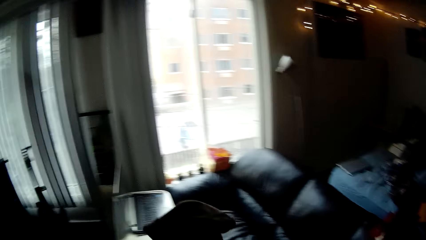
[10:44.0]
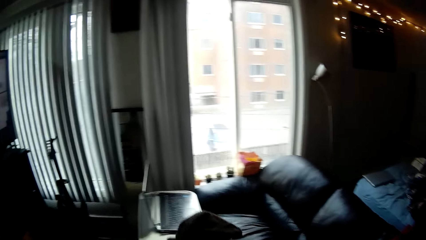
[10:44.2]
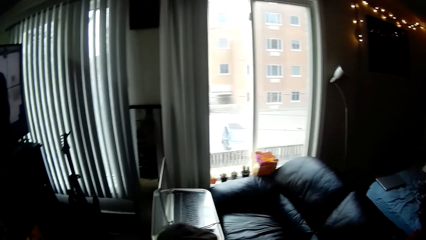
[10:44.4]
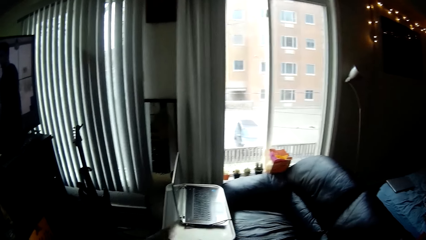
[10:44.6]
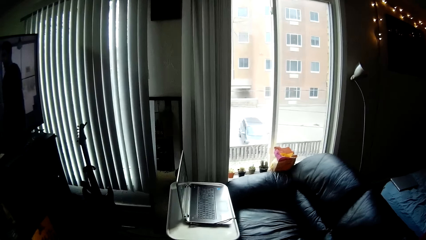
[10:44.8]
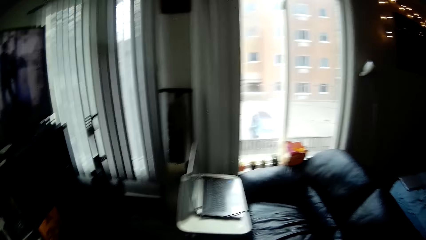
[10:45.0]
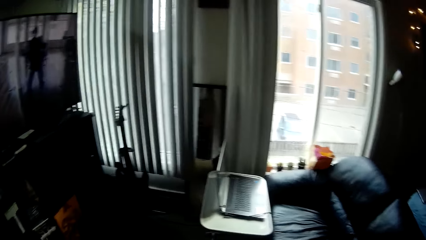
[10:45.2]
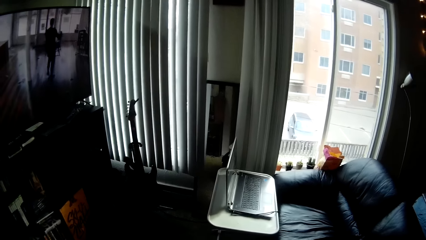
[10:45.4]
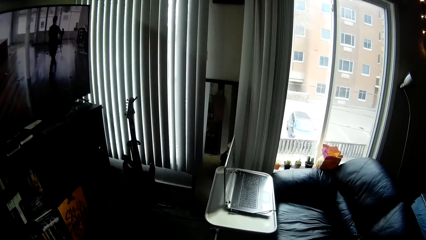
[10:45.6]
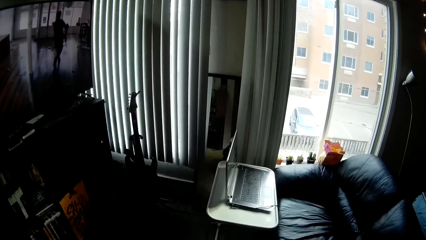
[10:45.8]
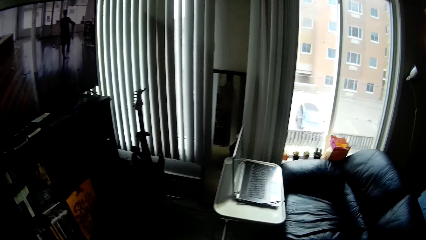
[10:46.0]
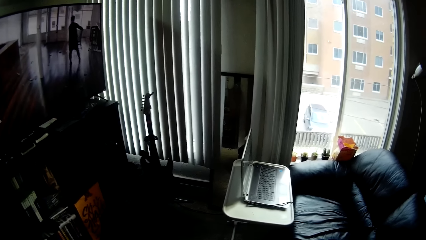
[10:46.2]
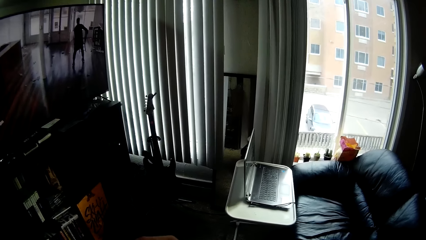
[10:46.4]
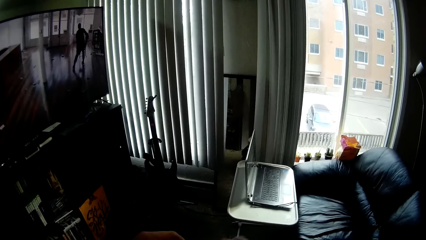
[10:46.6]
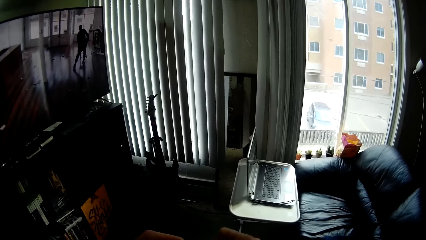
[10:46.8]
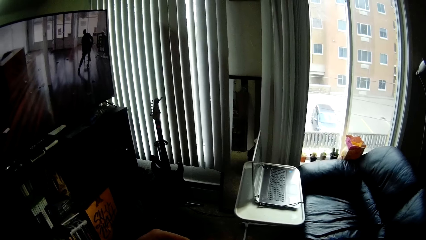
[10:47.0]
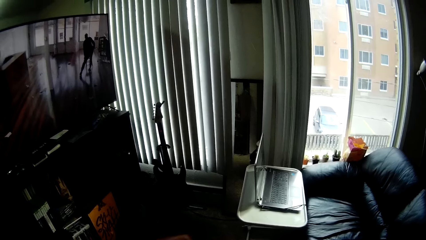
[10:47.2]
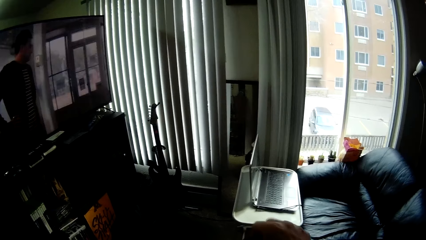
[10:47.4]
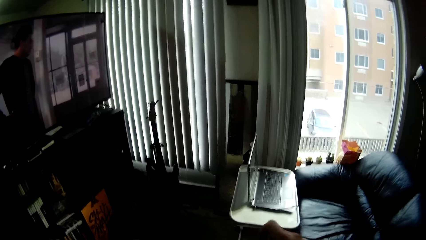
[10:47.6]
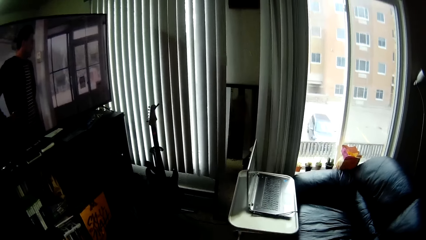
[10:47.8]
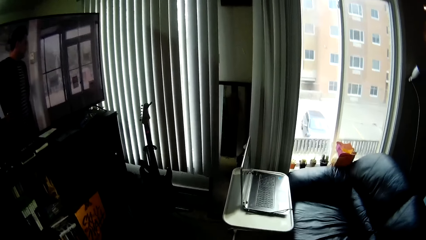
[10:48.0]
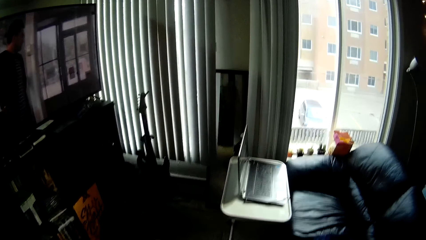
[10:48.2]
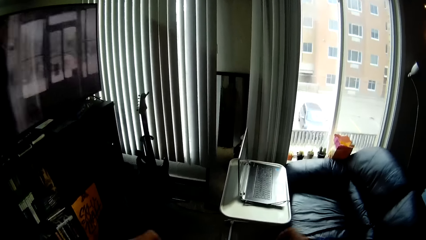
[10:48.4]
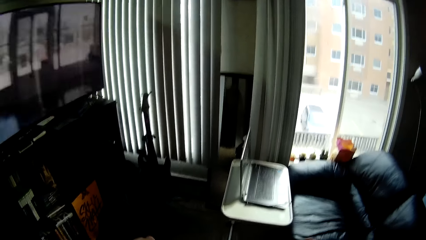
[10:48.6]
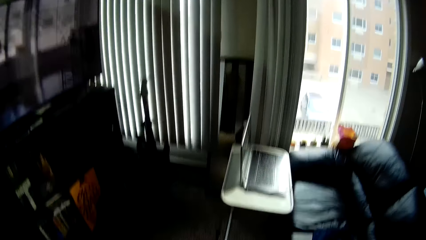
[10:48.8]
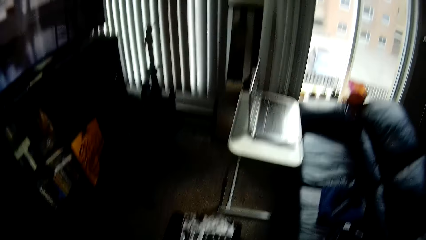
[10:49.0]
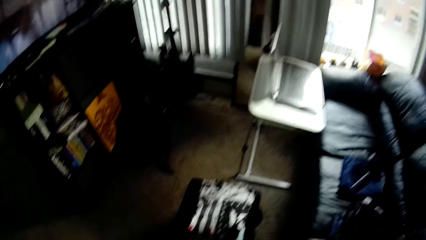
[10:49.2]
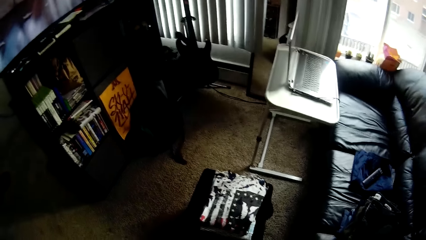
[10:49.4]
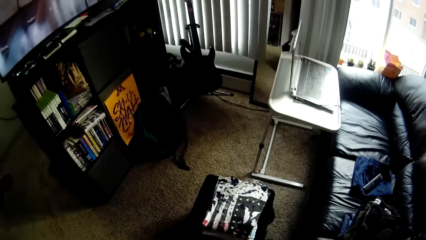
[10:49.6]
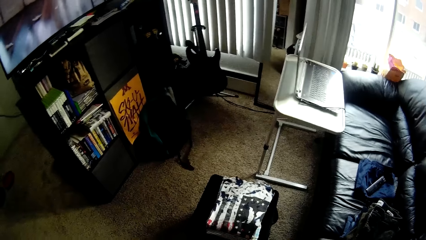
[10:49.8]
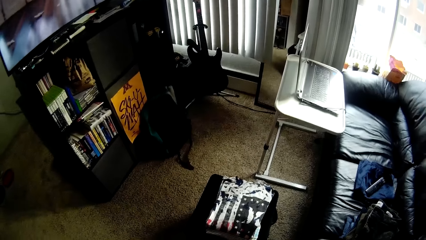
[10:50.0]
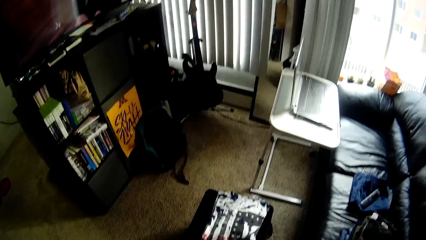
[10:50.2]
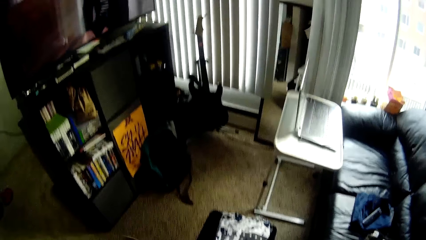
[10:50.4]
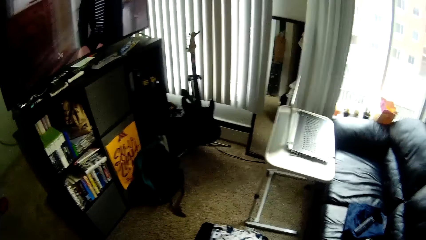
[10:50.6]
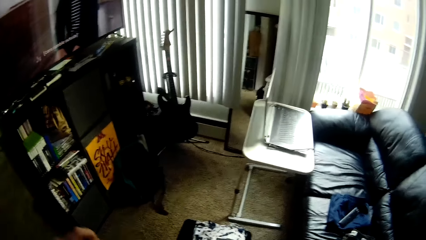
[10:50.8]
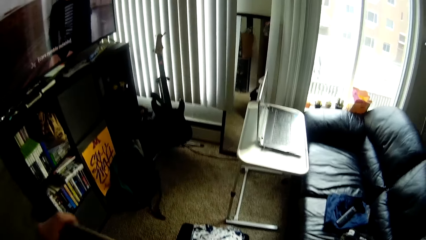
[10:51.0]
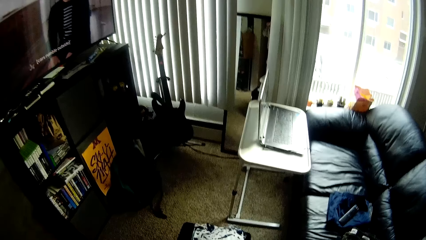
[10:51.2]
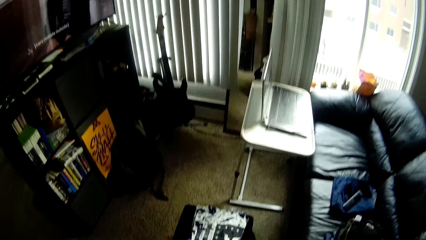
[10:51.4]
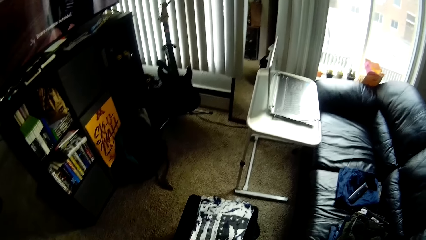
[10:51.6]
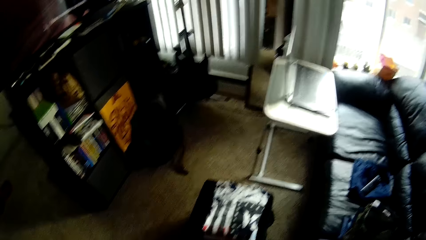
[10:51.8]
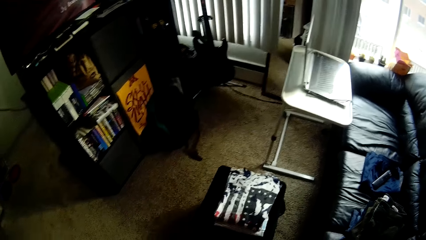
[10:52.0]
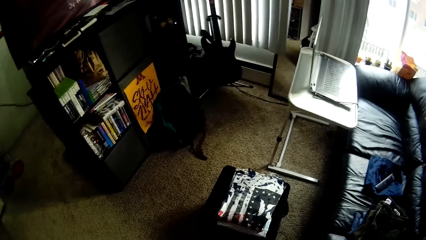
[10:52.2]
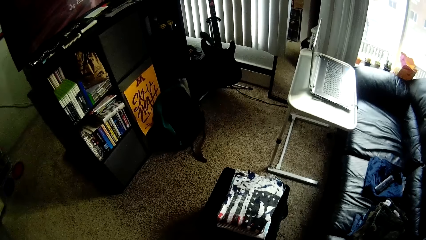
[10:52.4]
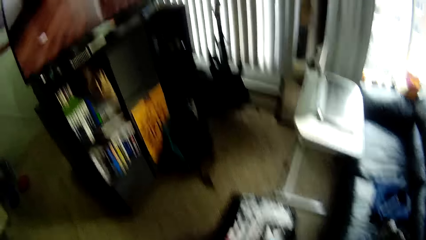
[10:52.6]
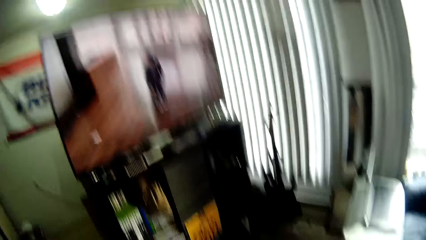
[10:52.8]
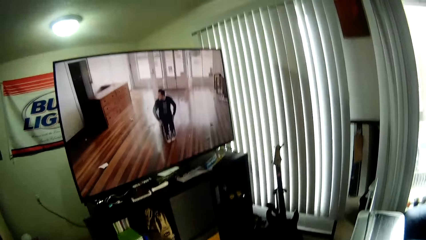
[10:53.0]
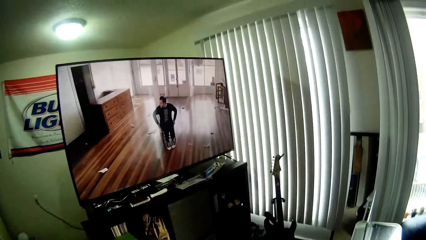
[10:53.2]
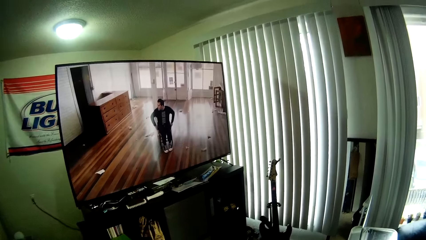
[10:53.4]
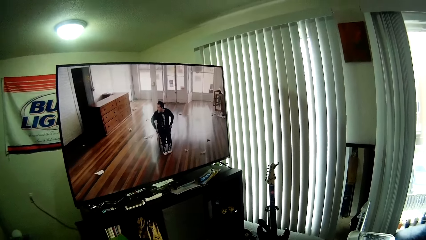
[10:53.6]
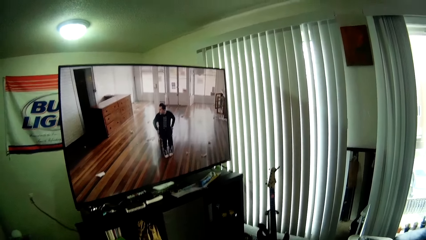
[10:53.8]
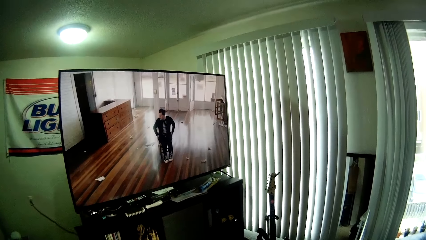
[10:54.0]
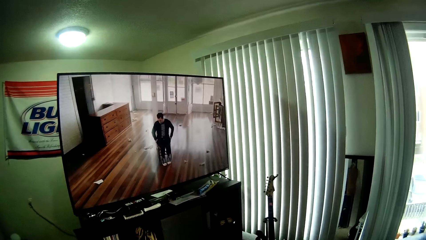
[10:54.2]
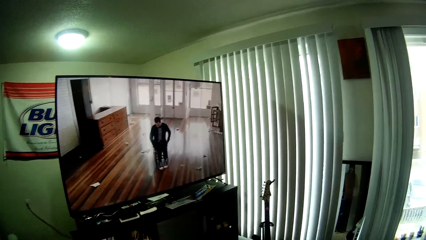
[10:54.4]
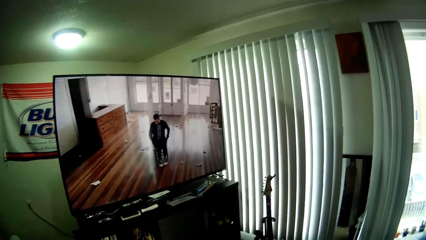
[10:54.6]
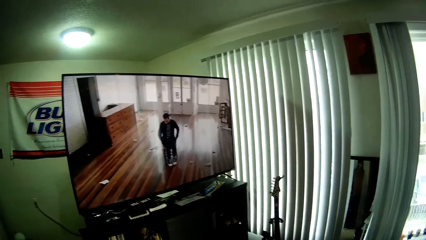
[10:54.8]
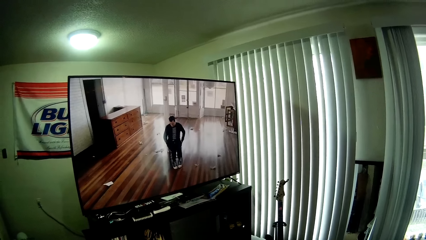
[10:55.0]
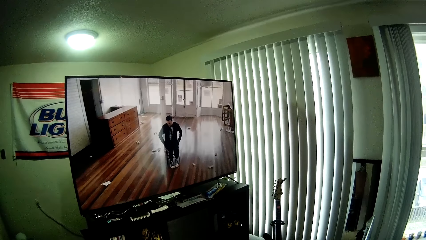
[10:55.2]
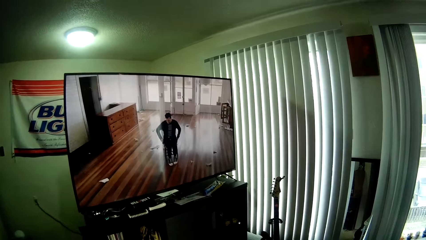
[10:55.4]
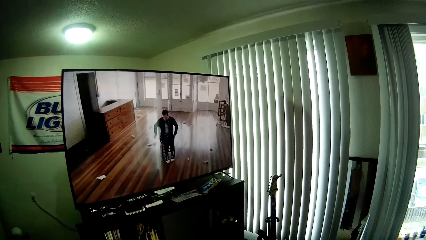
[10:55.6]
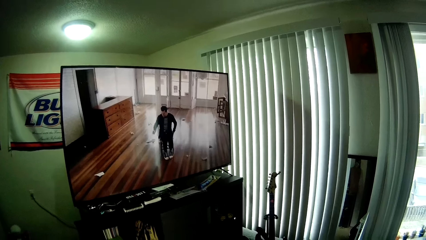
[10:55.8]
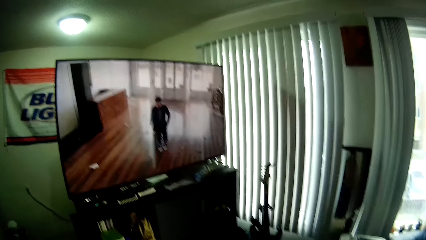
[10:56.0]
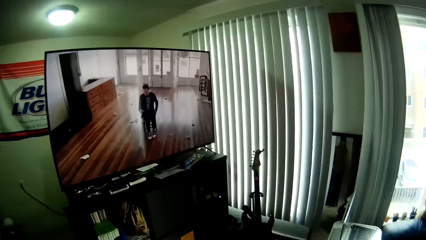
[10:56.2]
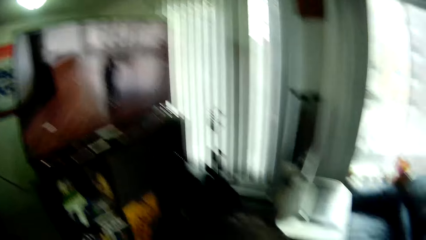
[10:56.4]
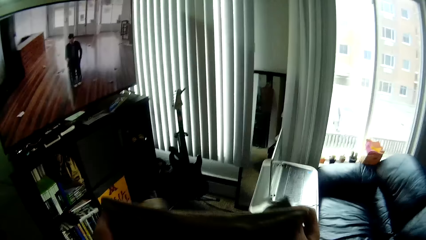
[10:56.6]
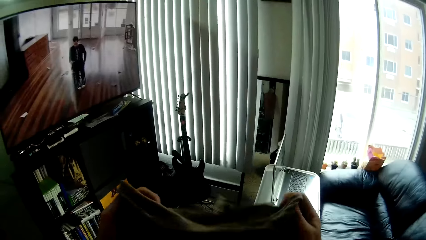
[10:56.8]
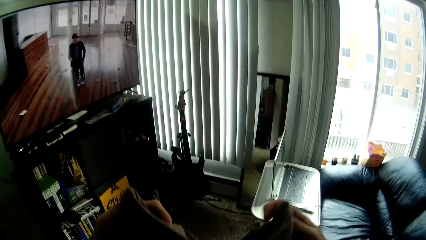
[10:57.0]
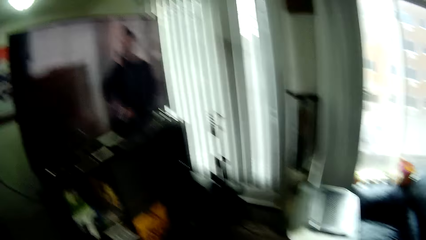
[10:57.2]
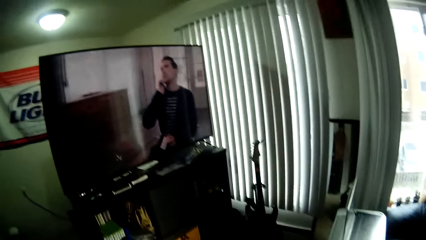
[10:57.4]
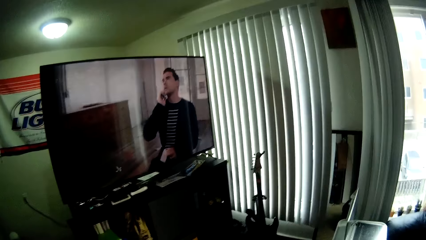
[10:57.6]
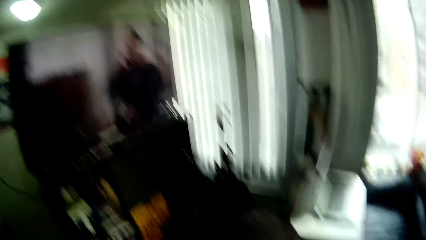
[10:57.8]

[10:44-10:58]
The camera wearer picks up a cloth. They watch the television. They fold a piece of cloth with both hands.

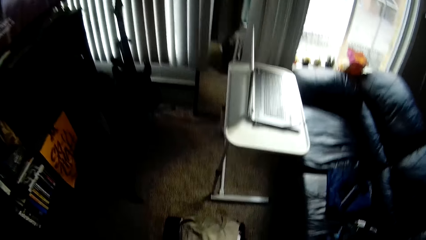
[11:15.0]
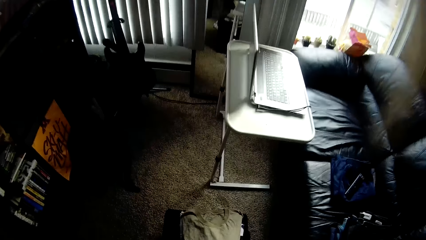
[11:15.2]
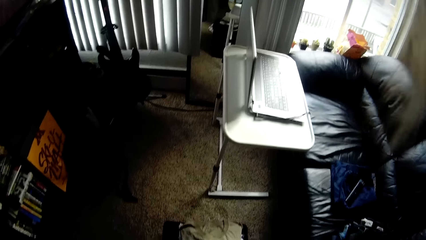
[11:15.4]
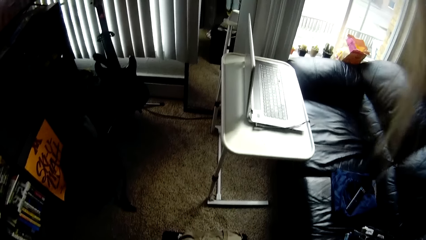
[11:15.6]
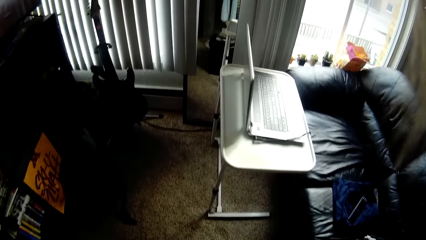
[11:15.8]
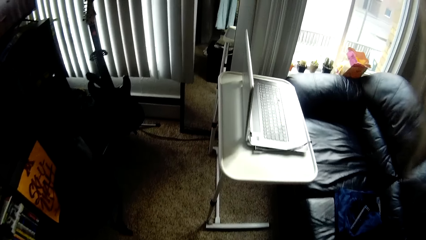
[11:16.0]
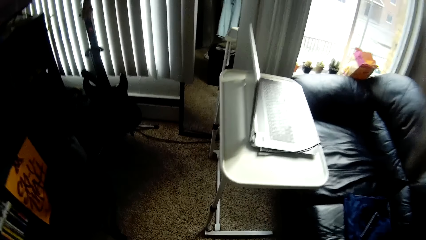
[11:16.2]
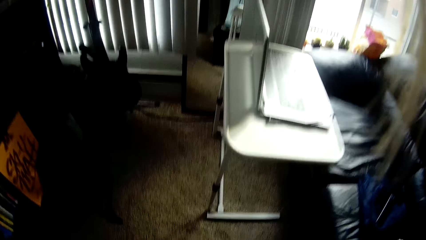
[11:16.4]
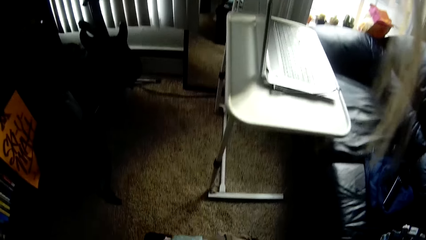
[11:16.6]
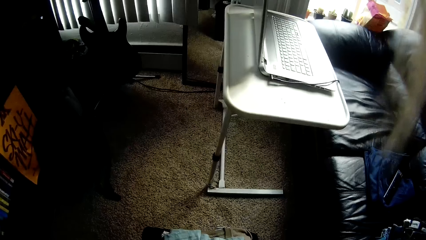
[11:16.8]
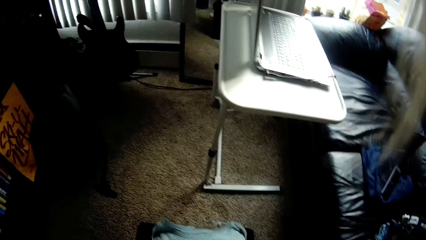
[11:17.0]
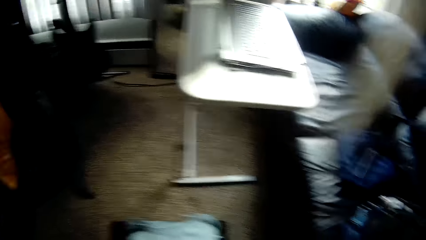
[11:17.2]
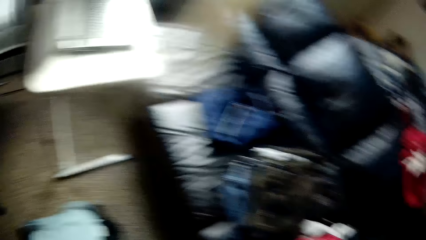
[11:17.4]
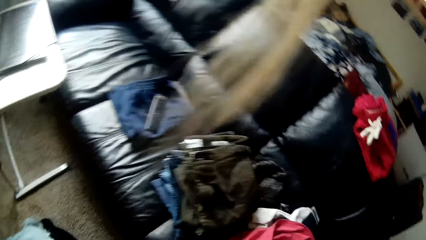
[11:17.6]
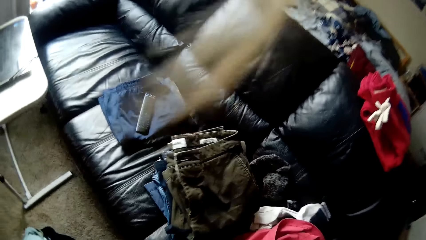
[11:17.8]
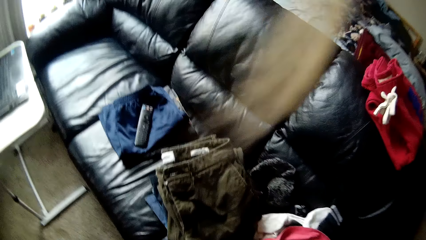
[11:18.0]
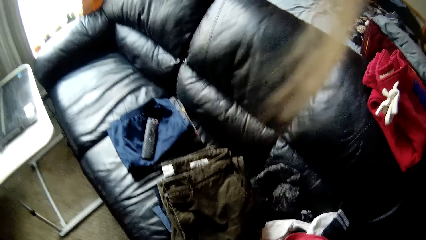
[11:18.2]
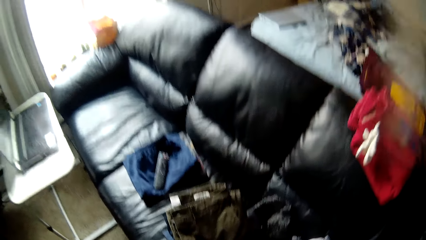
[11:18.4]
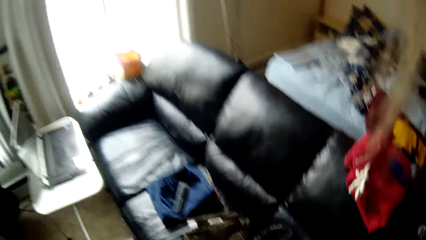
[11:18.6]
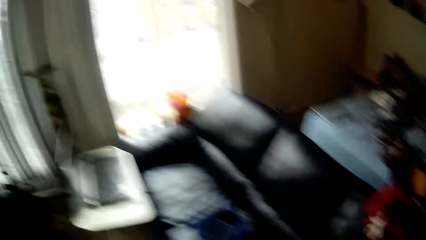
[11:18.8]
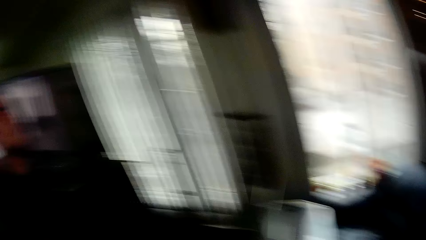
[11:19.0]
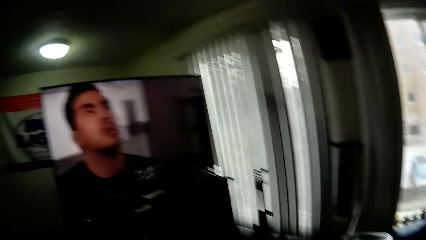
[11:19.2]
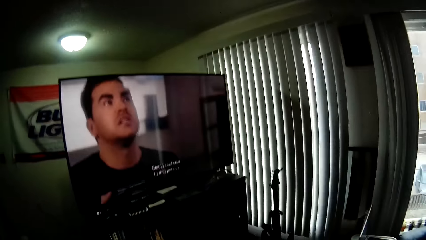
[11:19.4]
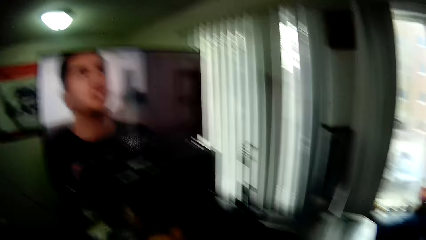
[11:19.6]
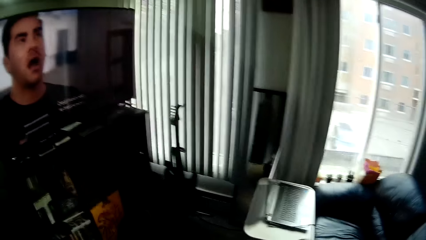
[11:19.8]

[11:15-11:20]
The camera wearer folds the cloth. They put the cloth on a table. They step away from the table.
